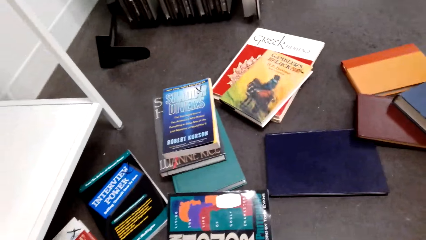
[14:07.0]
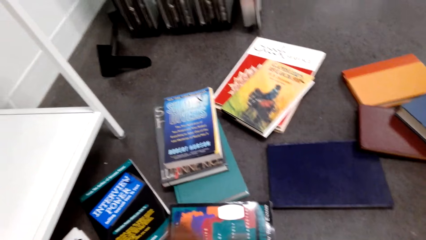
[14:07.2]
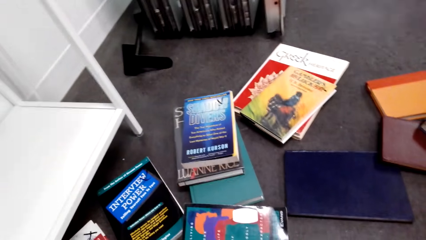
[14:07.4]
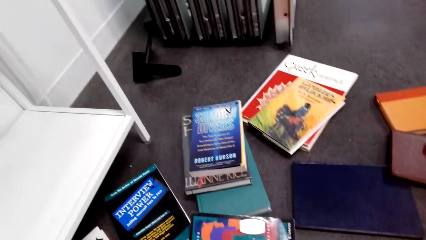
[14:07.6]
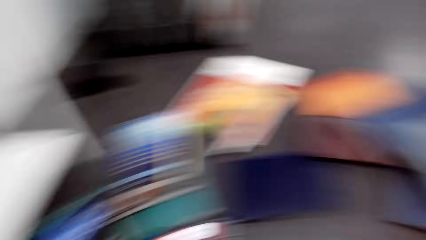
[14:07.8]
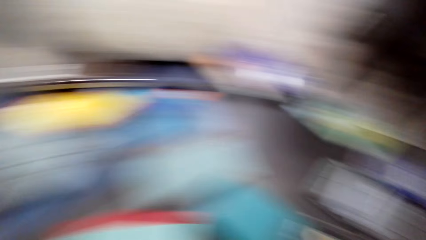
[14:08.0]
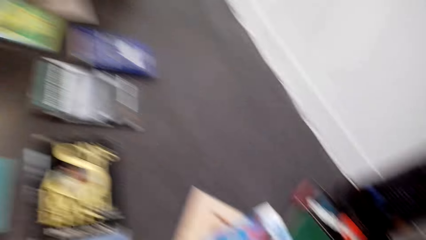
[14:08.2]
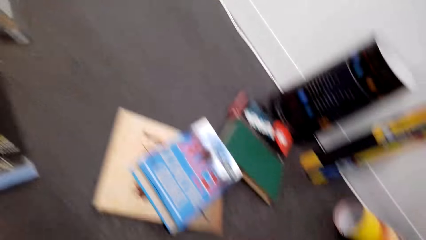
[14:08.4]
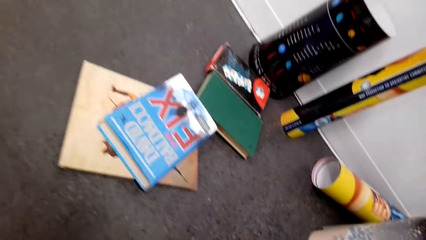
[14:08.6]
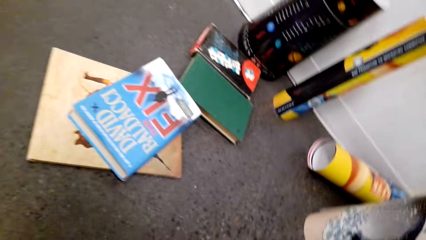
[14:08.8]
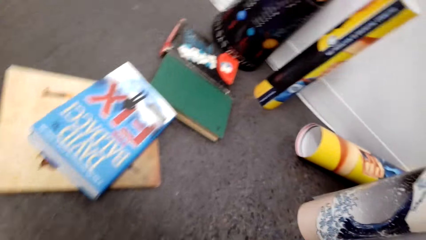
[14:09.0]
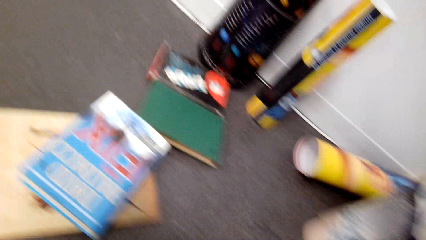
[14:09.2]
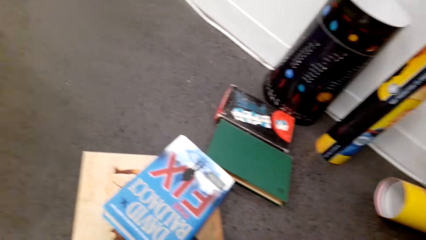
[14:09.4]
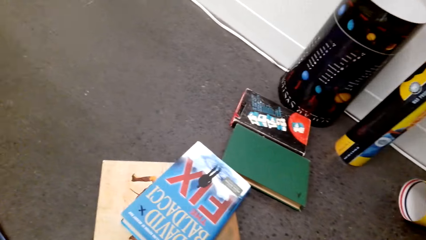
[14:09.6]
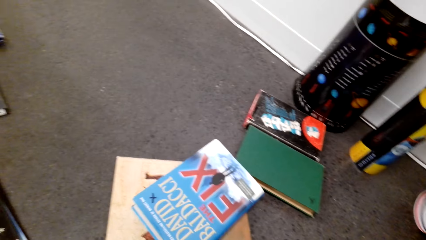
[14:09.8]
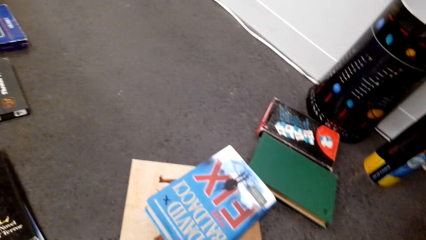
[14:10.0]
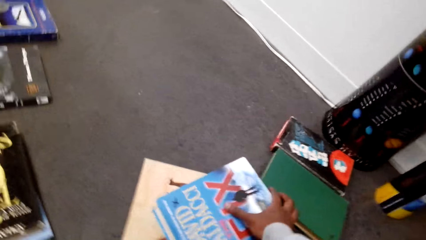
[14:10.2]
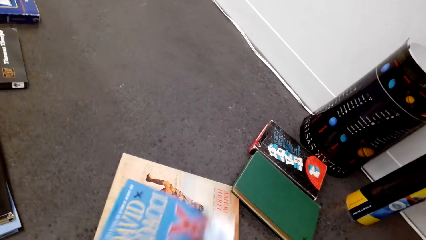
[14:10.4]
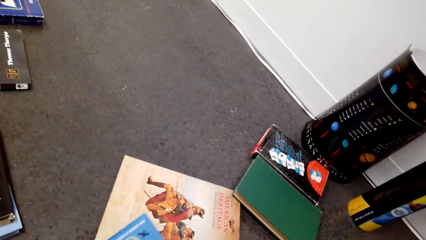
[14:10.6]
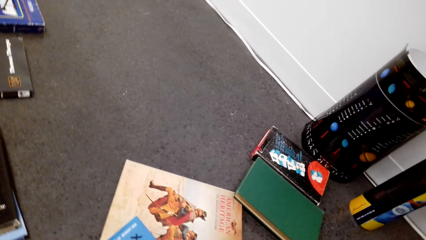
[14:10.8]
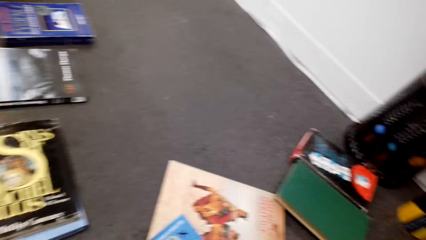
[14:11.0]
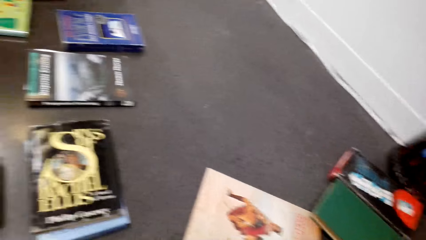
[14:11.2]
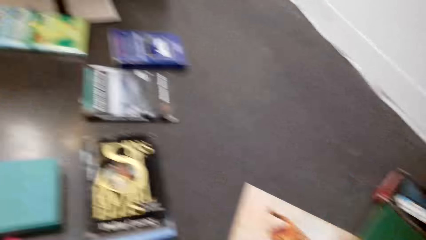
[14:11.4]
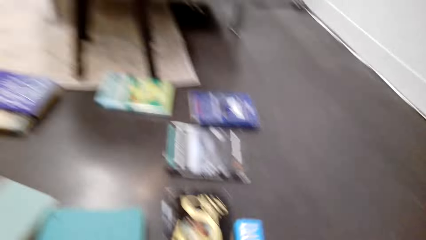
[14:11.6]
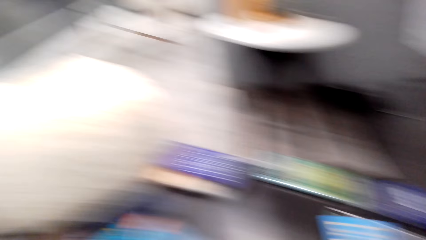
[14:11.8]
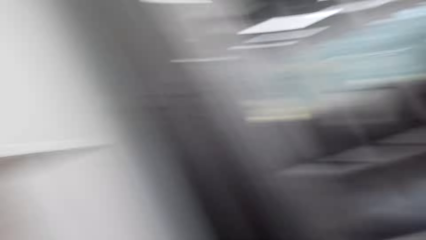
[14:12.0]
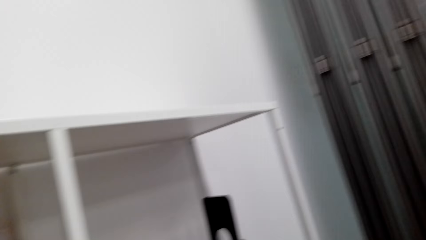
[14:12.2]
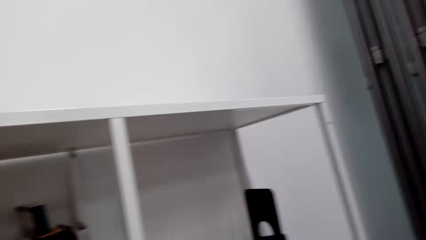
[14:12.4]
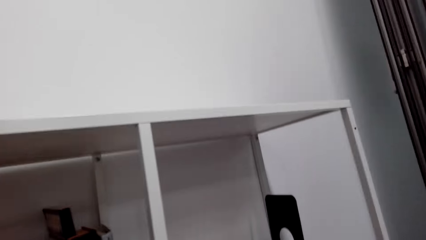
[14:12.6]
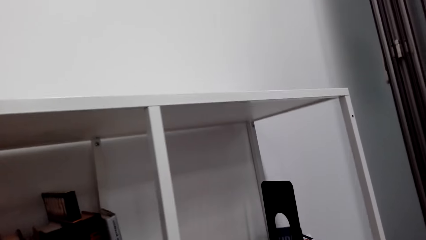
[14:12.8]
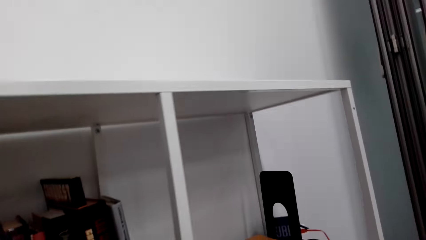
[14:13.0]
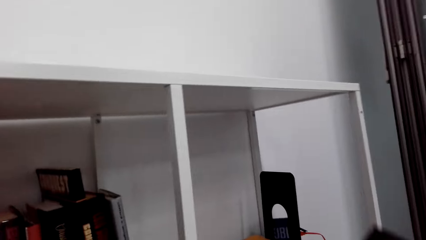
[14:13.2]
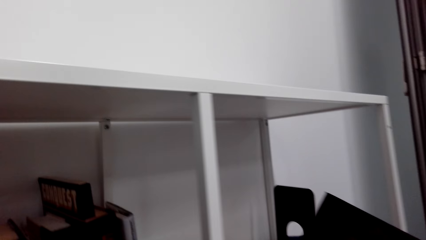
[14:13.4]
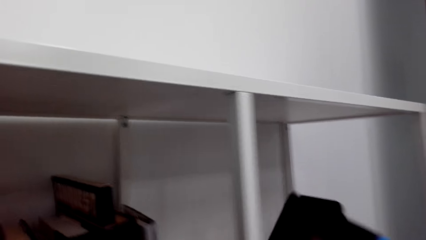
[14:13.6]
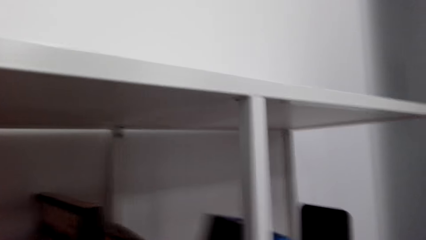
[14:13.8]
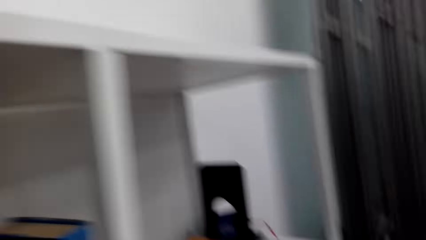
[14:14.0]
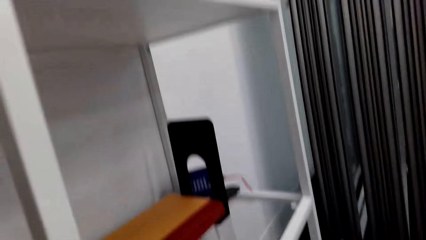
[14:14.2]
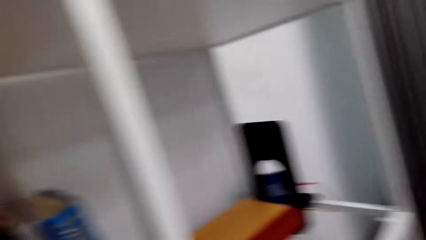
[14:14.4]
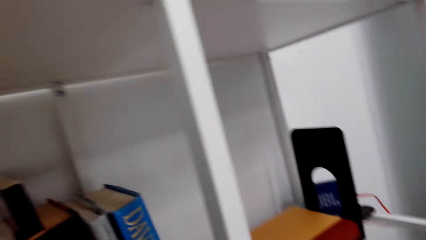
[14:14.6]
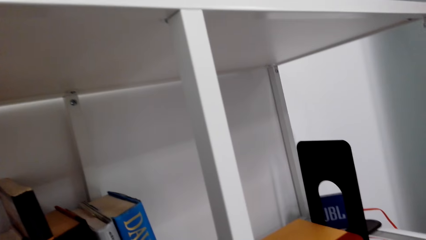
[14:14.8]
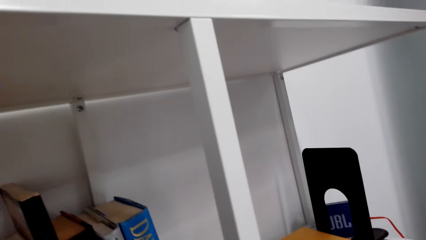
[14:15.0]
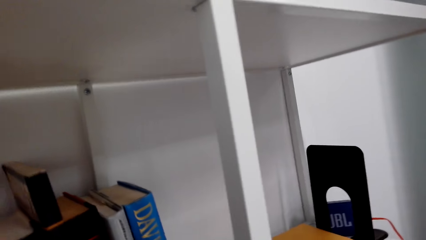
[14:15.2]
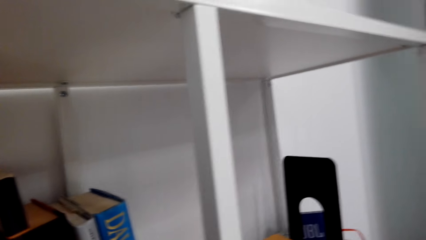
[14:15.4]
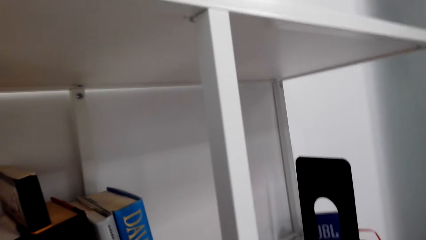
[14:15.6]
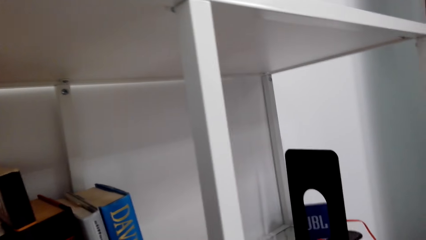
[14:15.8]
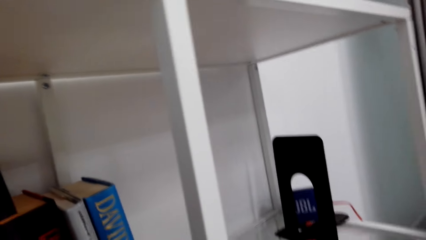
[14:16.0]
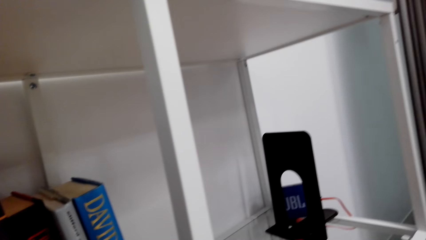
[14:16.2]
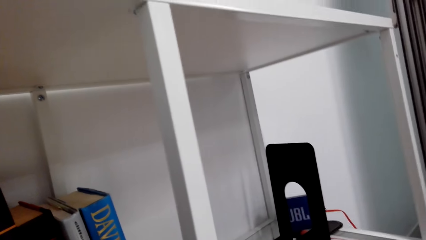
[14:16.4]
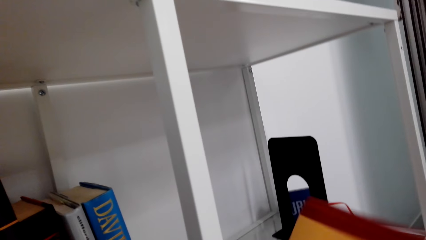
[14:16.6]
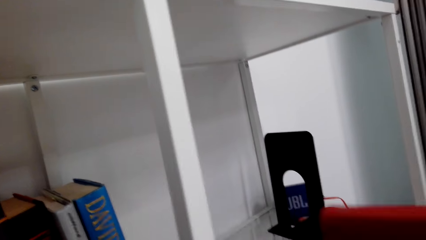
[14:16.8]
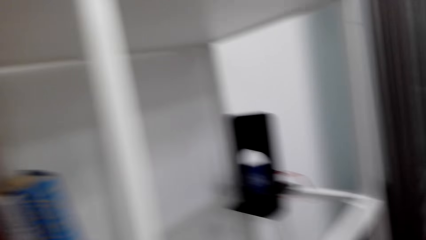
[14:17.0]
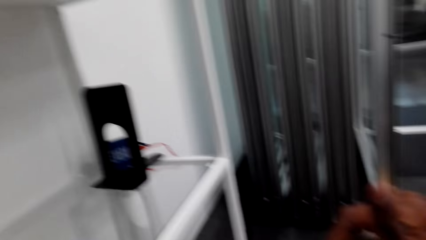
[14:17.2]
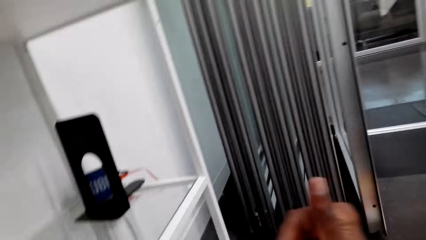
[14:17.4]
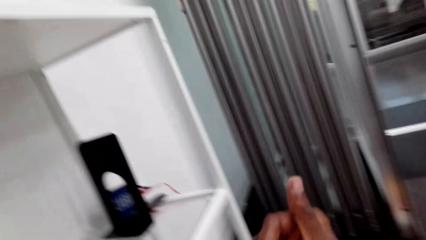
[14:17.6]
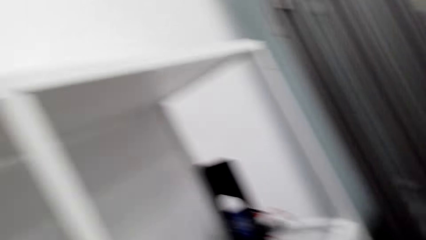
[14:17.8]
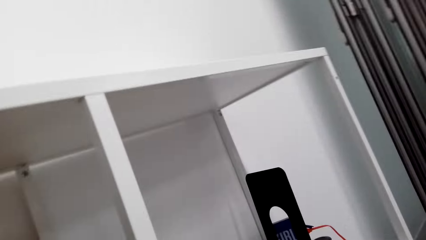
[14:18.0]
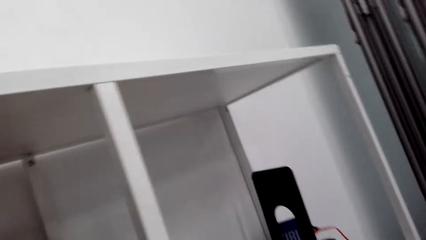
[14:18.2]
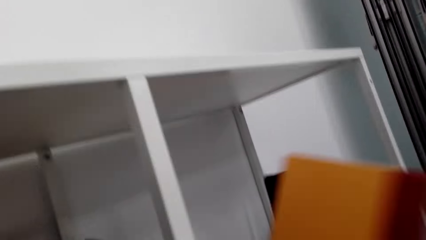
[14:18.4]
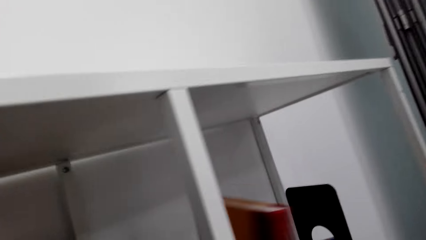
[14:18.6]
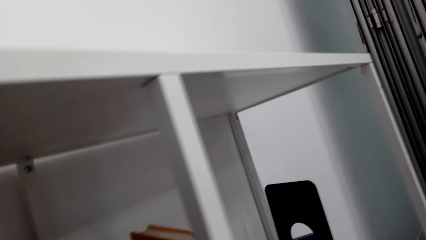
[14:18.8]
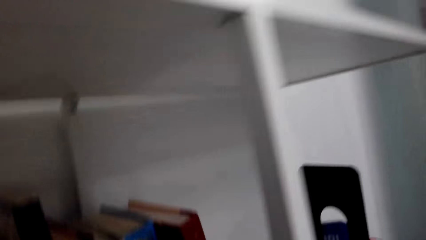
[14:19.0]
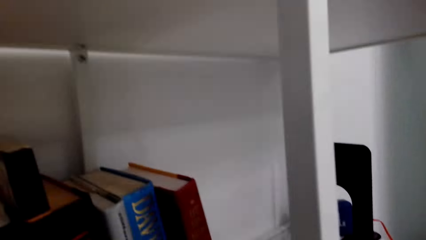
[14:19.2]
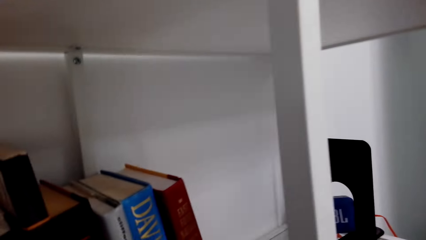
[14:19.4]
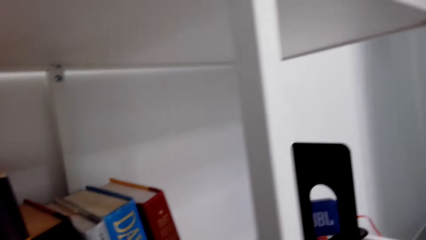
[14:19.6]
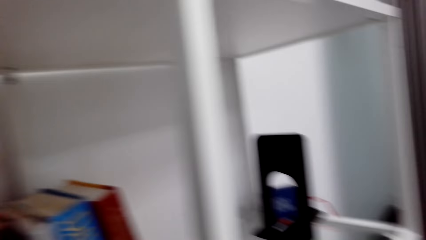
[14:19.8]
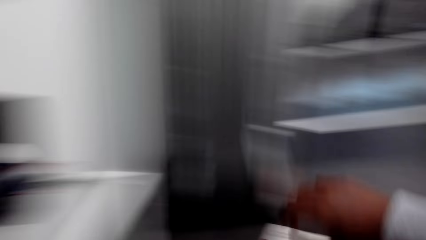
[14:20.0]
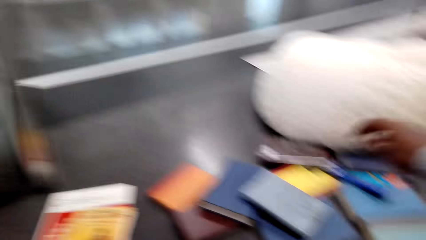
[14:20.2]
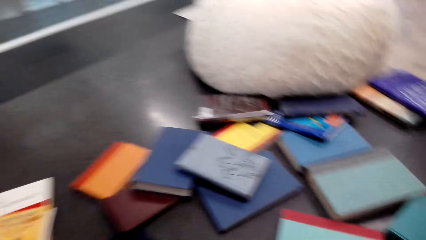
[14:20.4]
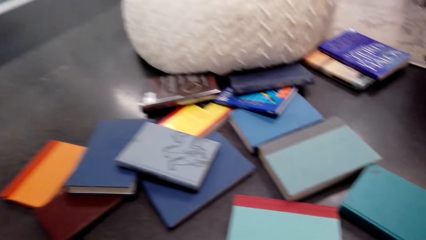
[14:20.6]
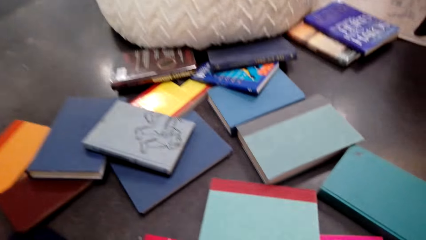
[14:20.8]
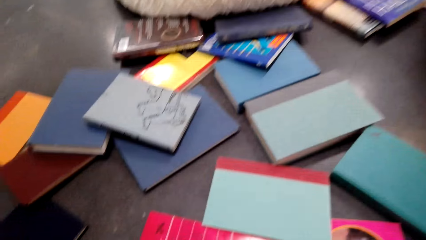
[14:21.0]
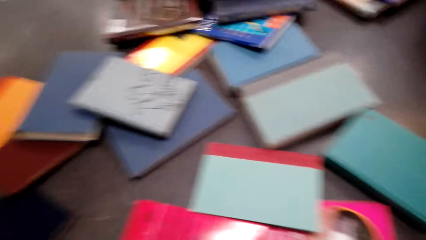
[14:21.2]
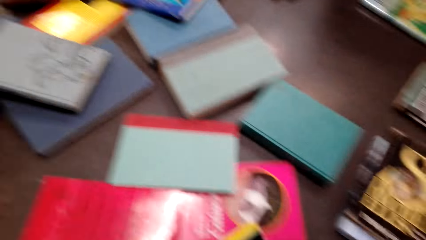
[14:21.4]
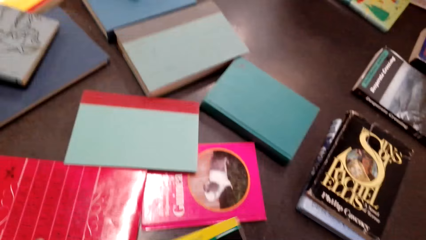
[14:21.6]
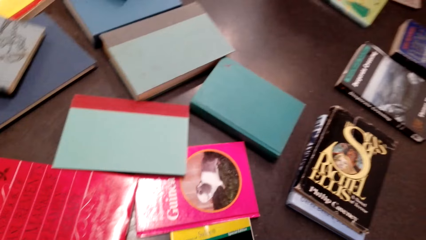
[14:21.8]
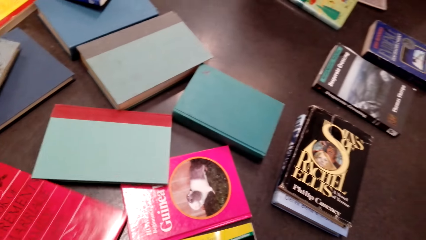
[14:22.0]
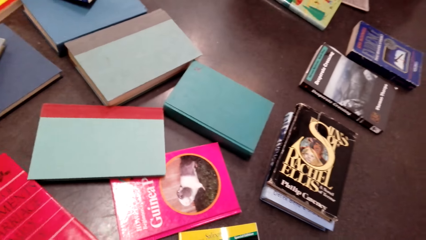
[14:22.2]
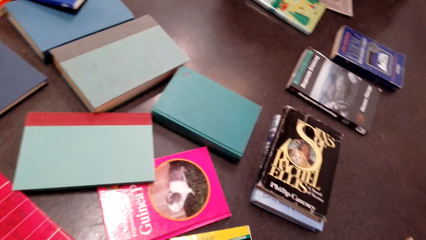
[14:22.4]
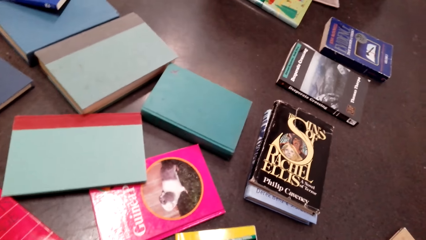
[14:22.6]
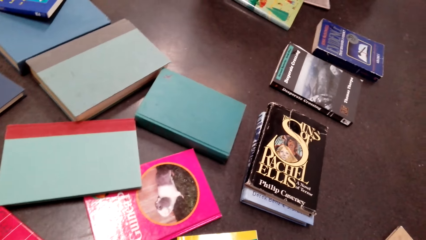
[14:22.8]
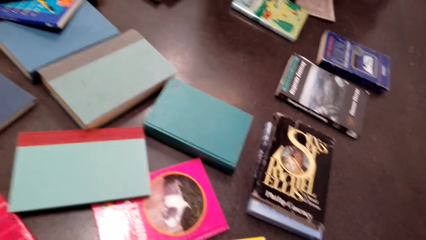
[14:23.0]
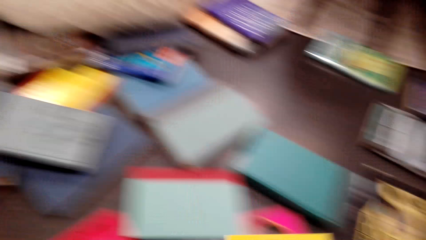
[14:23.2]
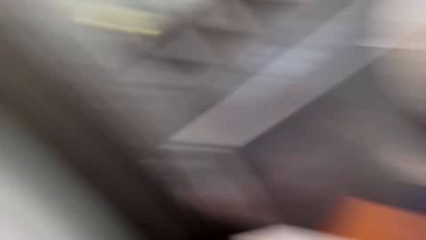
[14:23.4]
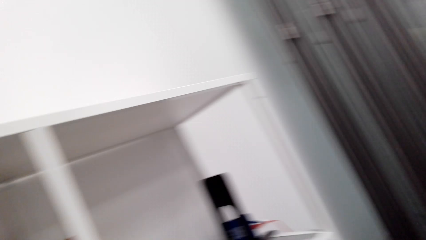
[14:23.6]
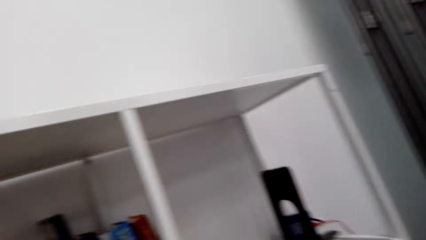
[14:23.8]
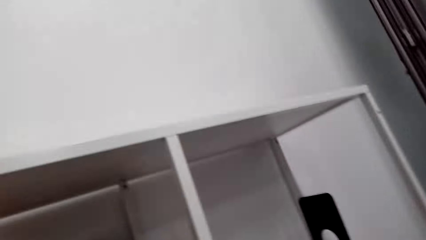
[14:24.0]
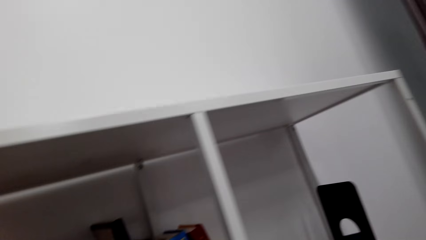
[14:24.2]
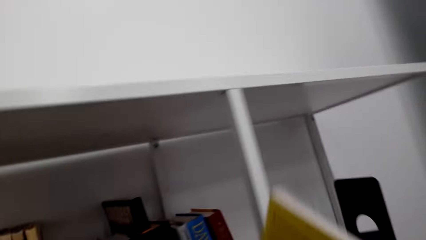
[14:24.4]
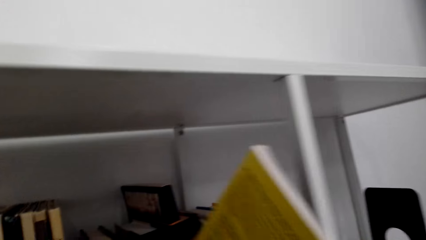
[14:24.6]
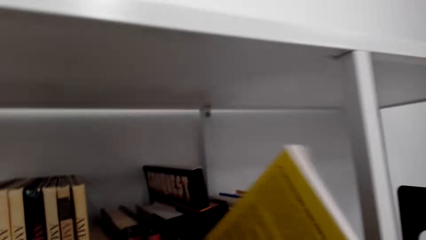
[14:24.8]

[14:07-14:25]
The camera wearer picks a book from the floor. They put the books on the shelf. They pick another book from the floor.
